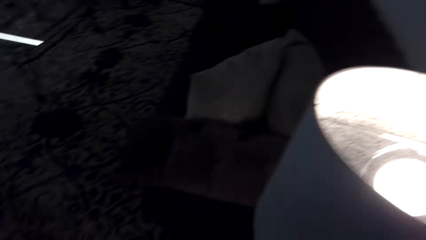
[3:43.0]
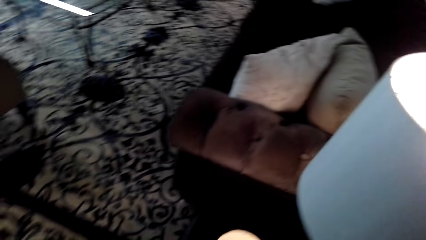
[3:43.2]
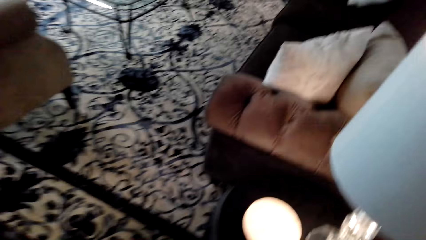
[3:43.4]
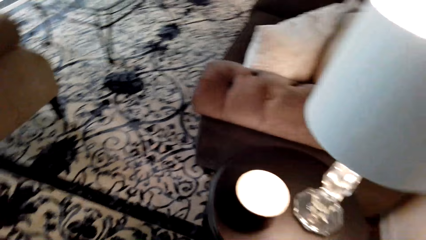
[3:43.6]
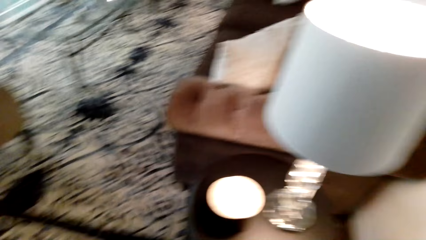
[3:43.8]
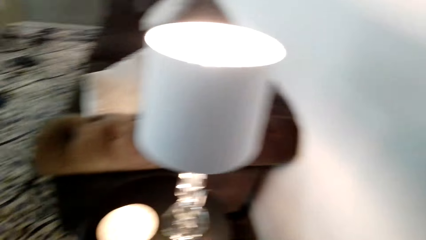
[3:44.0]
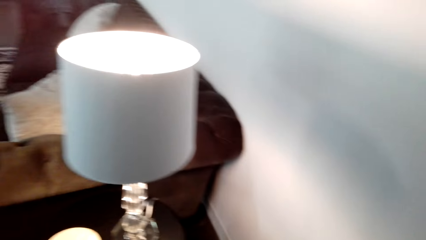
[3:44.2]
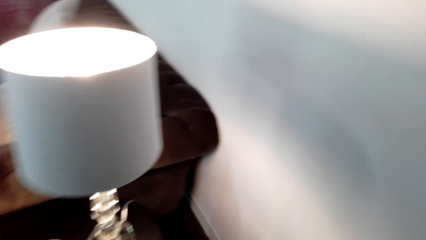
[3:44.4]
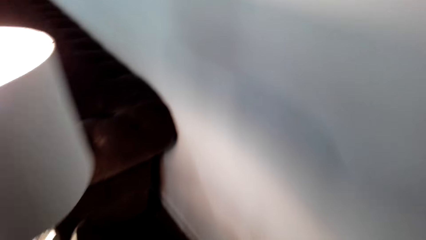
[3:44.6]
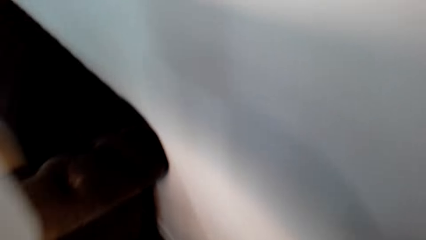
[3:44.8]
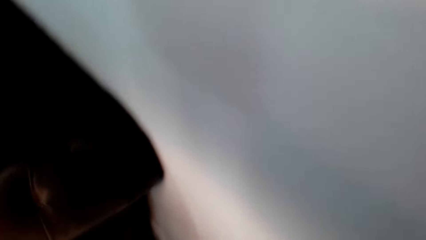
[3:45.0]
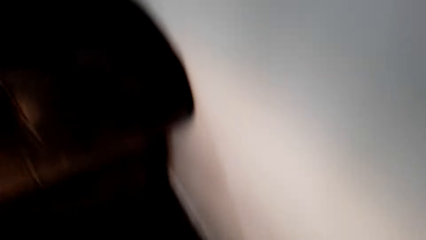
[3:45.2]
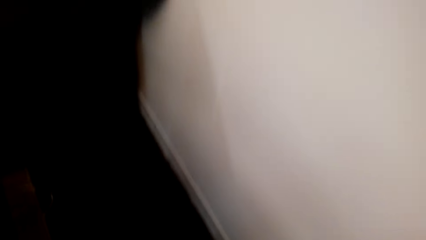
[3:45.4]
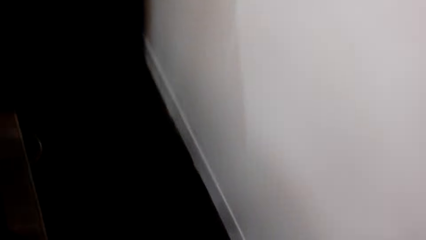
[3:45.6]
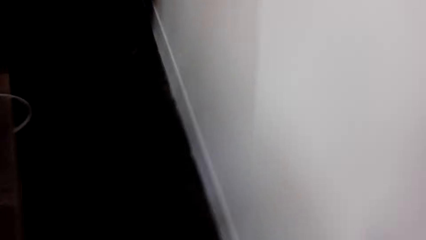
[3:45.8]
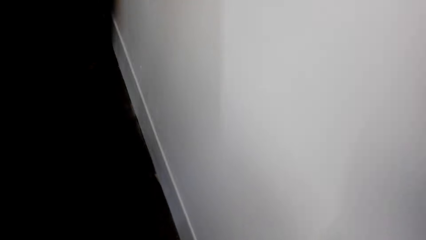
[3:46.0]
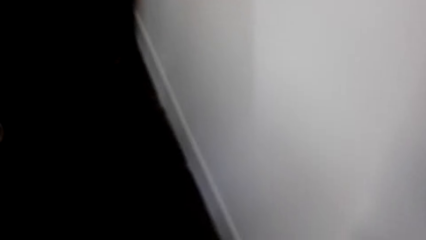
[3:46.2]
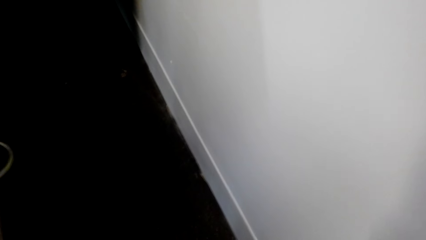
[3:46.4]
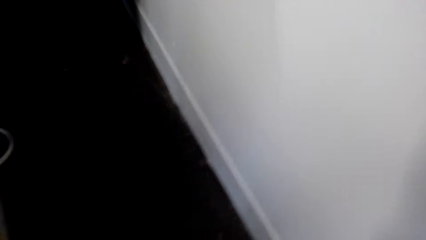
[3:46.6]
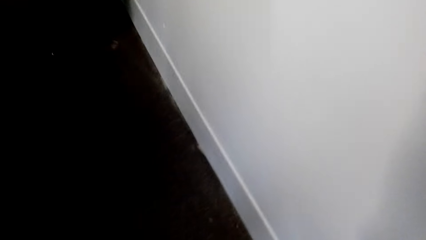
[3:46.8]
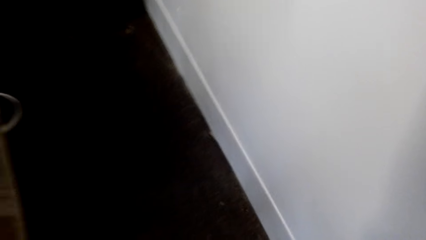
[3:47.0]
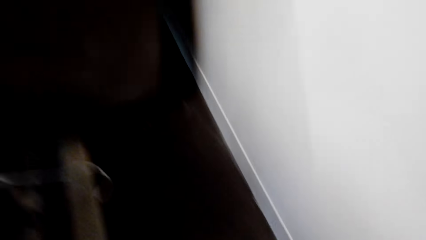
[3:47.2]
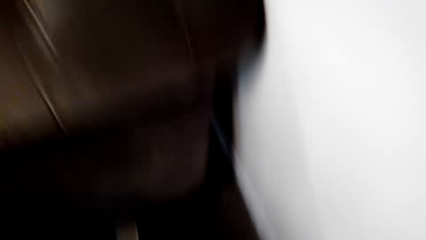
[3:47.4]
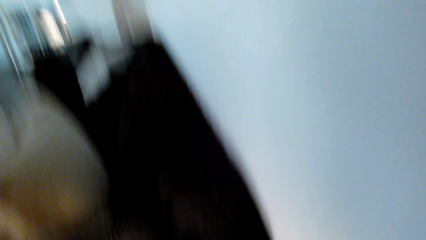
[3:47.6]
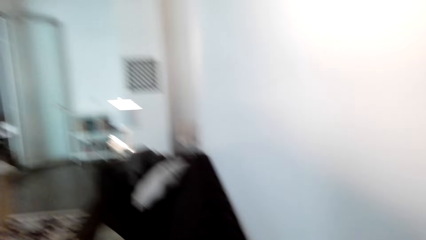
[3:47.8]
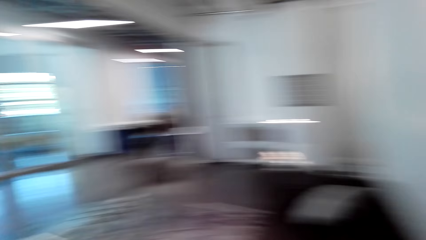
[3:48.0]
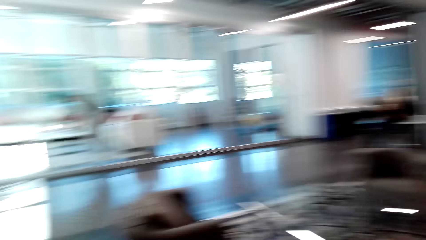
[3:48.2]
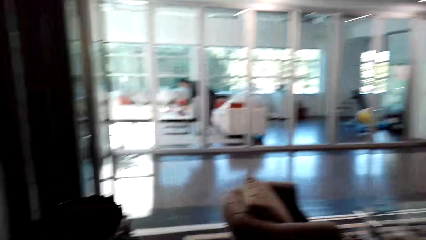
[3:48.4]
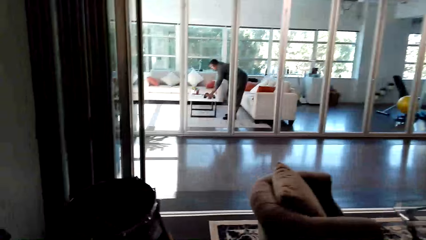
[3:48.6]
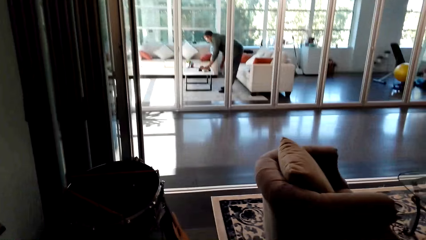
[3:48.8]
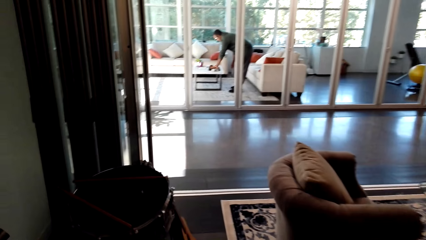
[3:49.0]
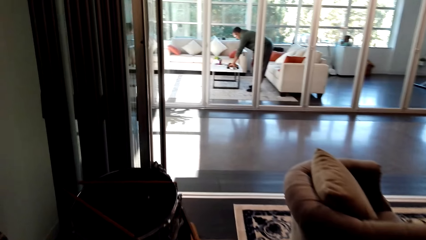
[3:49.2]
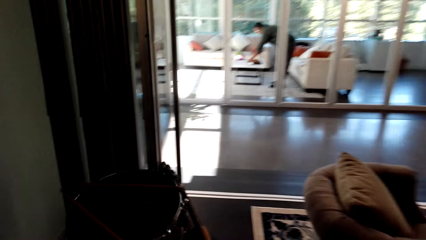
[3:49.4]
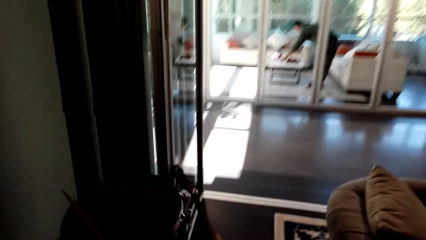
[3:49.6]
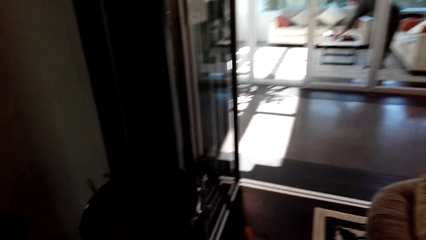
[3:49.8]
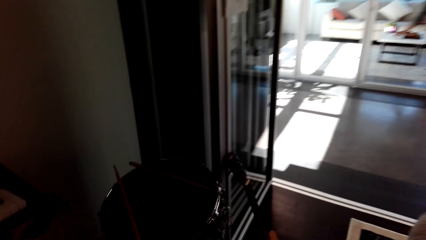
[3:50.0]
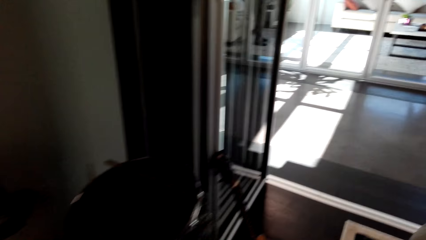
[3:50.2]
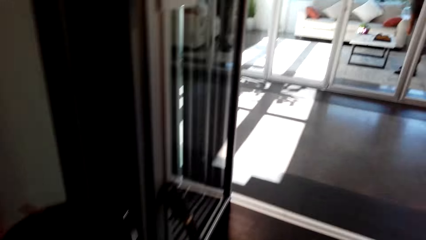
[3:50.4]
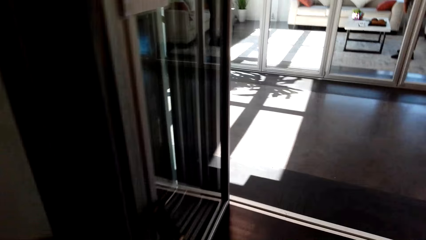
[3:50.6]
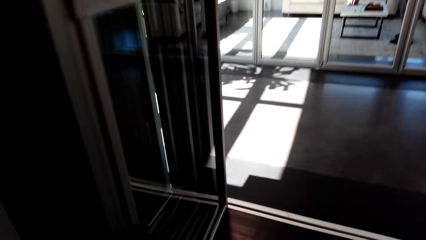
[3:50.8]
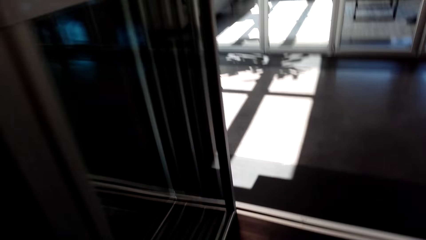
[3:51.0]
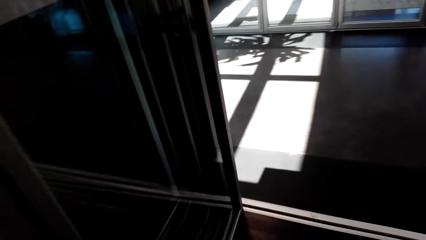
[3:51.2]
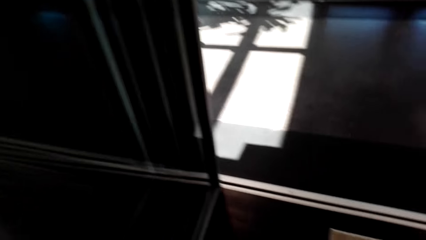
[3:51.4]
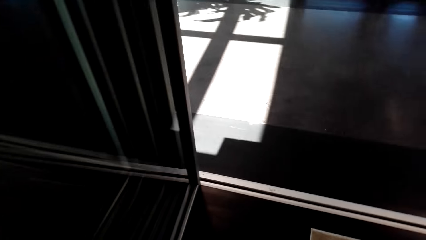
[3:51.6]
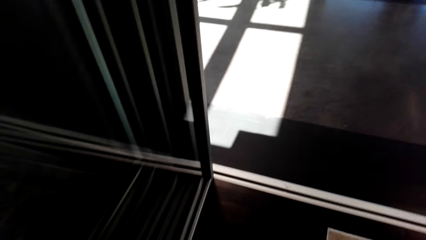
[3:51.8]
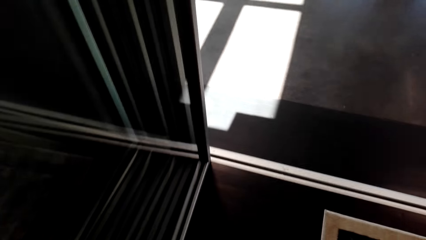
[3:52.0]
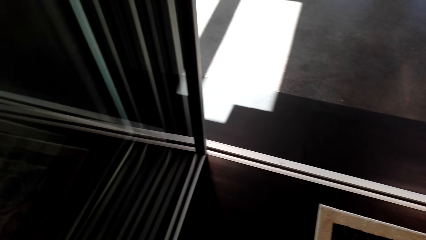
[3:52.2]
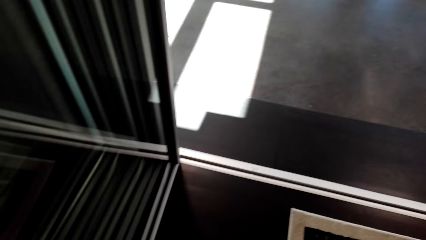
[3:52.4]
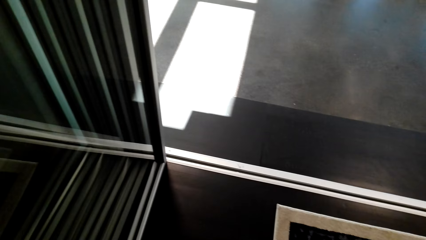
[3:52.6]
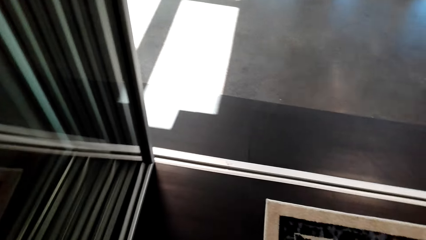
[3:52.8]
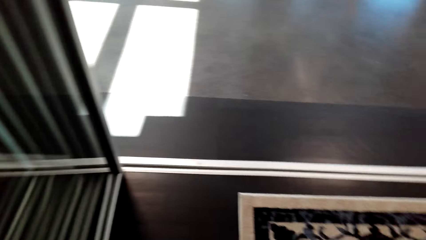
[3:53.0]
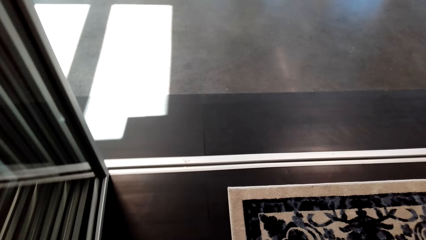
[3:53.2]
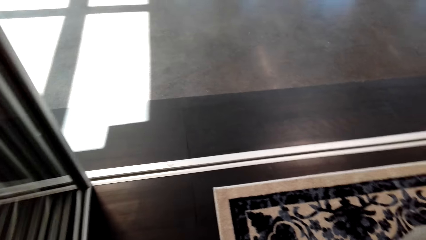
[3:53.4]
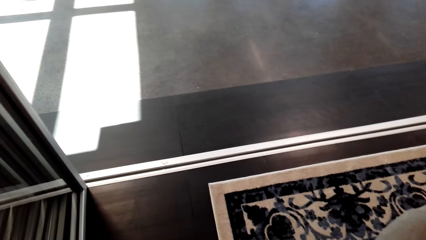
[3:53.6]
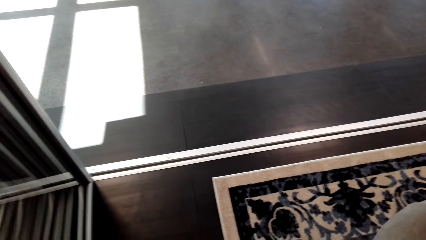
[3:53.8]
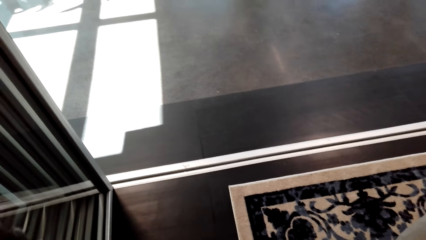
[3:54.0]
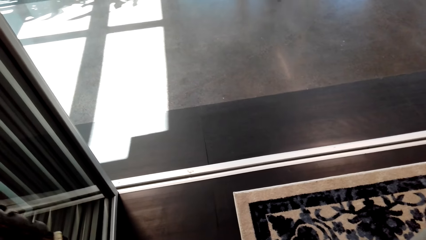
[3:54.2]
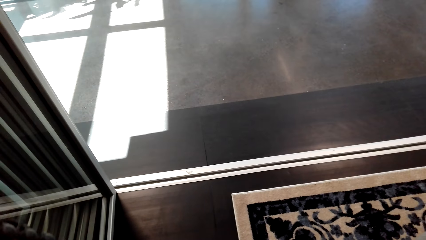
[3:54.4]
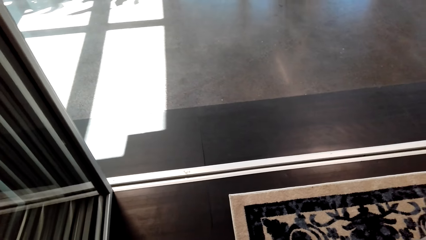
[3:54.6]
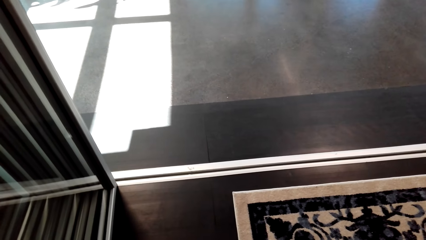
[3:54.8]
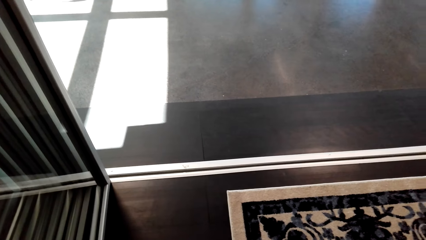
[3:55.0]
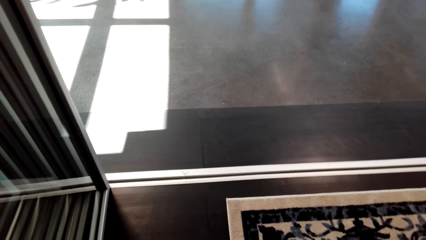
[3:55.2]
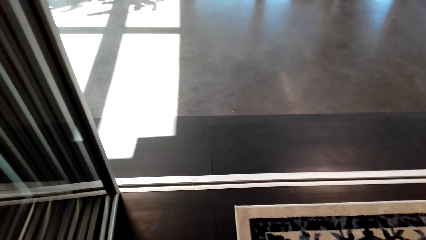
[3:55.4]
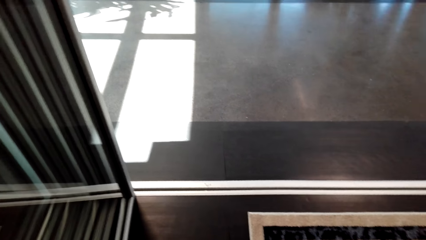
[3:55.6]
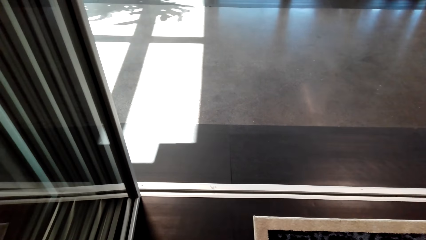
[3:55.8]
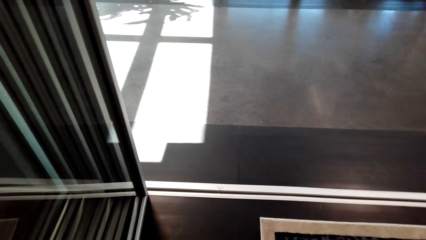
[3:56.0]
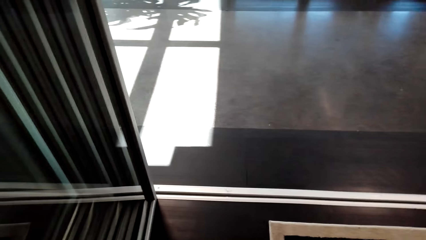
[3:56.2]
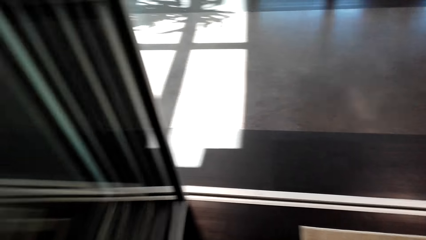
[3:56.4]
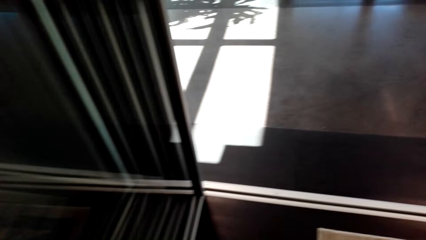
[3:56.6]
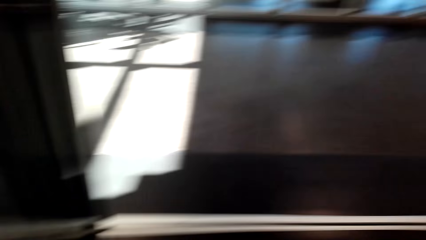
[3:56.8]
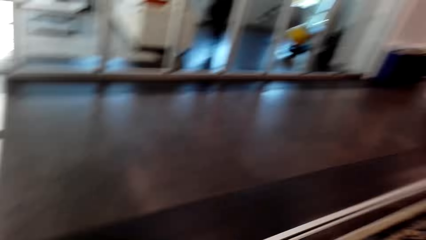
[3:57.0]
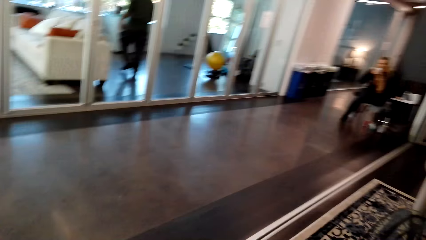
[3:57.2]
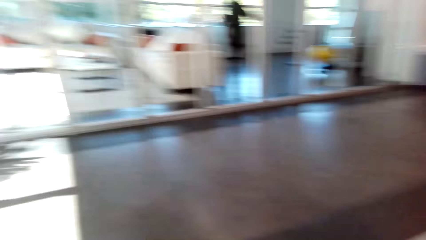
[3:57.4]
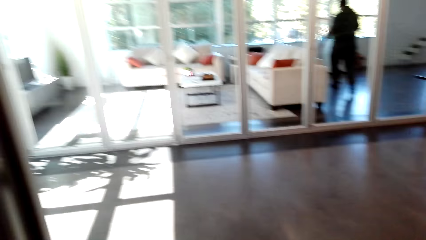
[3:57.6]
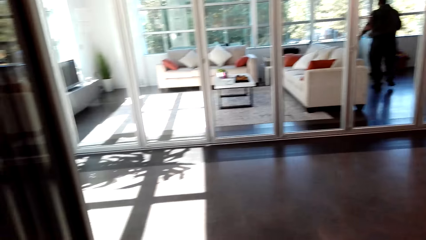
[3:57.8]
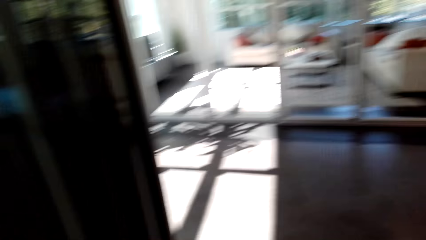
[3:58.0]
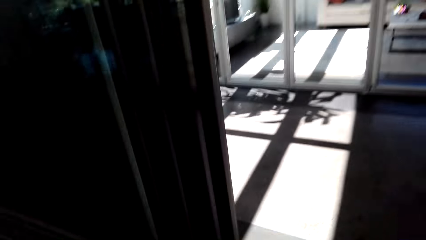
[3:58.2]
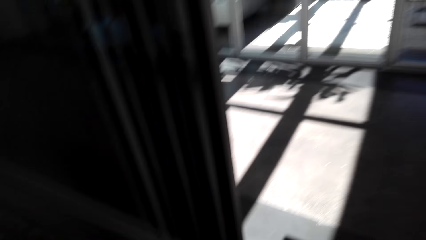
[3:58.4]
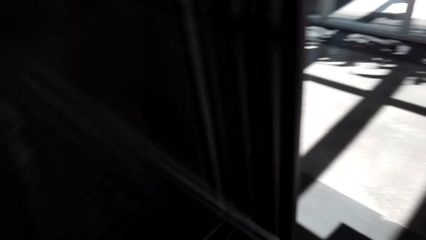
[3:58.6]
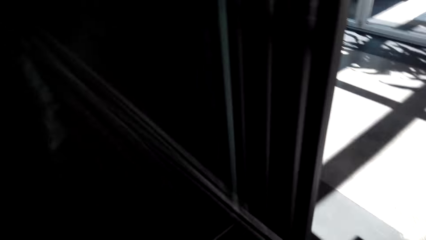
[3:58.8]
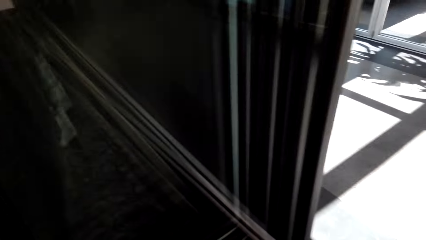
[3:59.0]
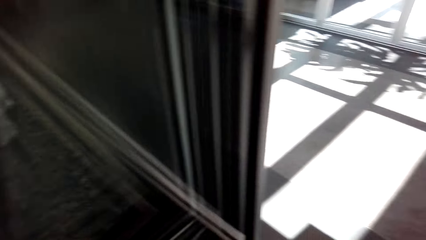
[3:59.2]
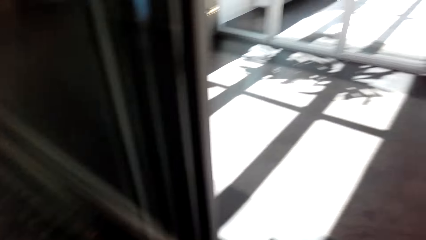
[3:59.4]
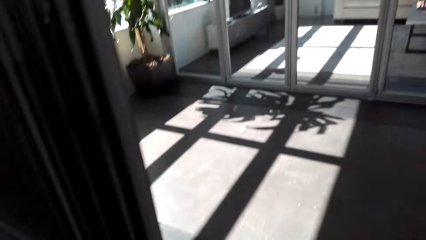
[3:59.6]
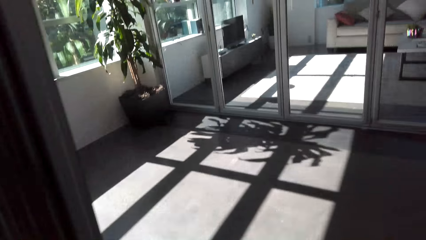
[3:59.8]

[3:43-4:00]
The camera wearer looks behind the sofa. They stand up and turn left. They look at the door step.
